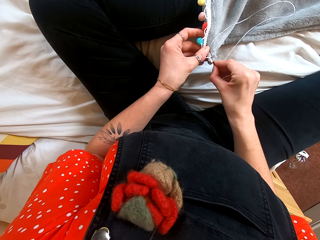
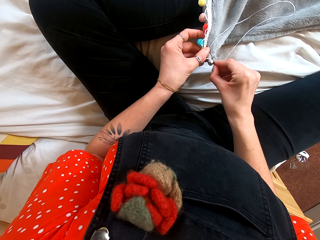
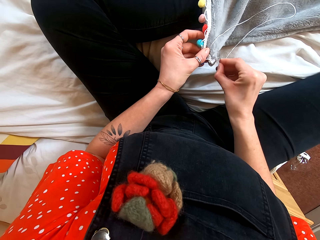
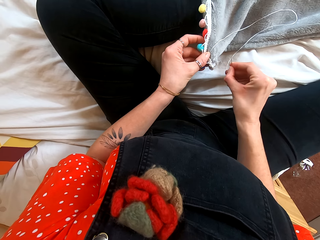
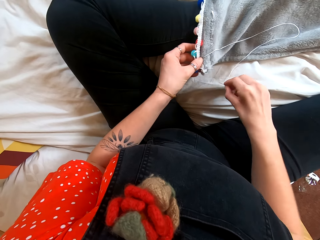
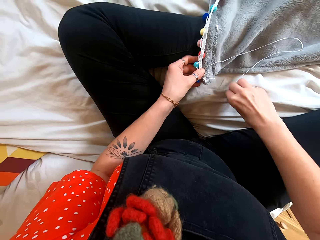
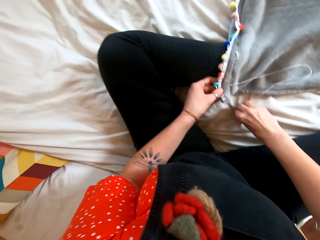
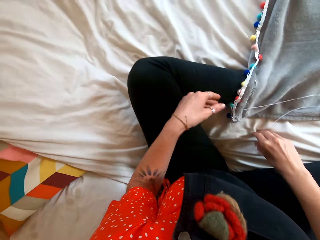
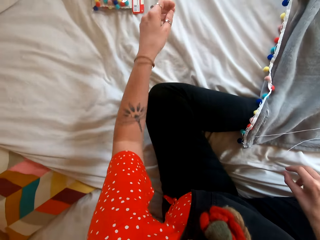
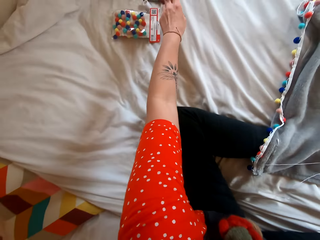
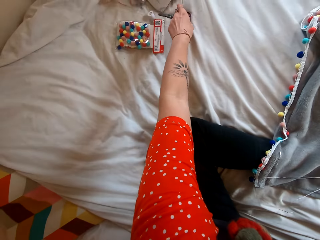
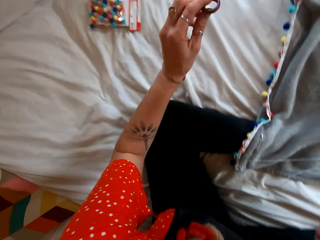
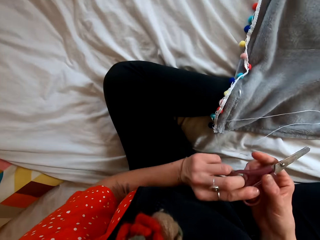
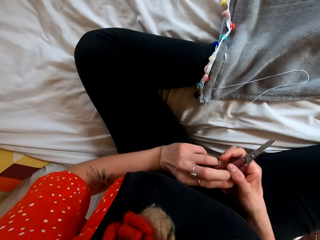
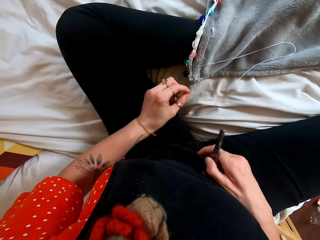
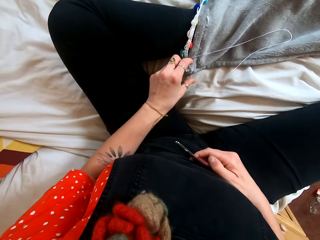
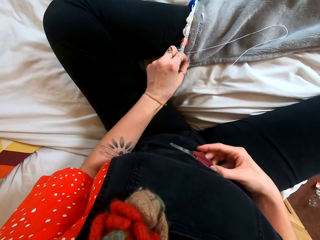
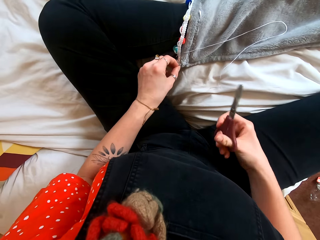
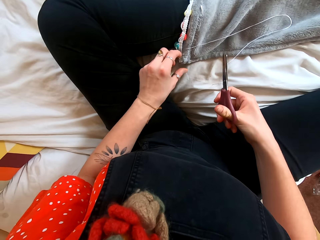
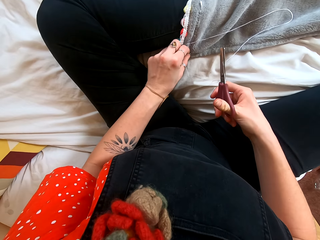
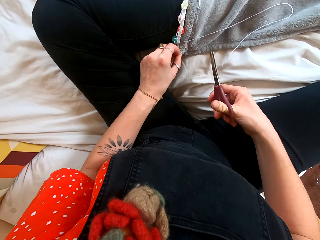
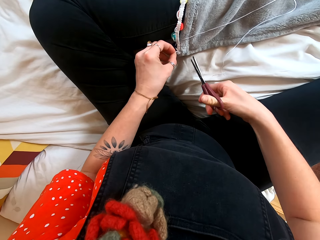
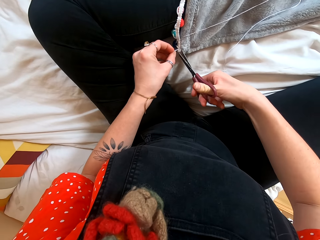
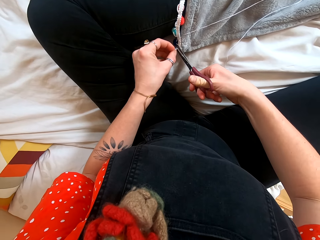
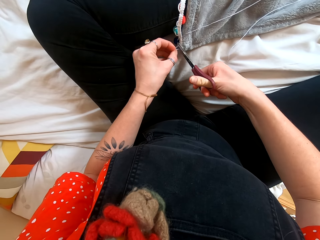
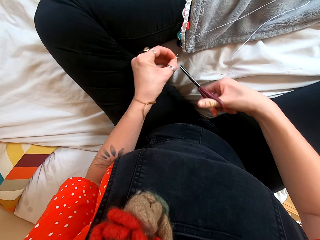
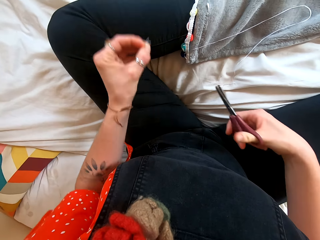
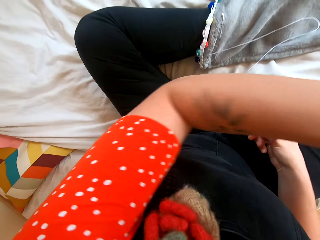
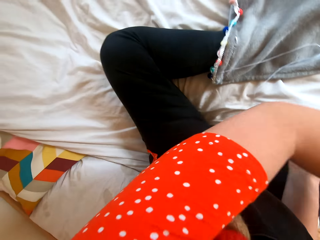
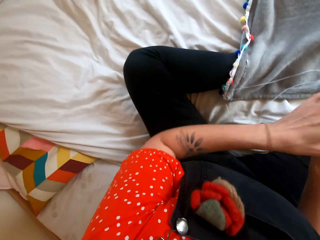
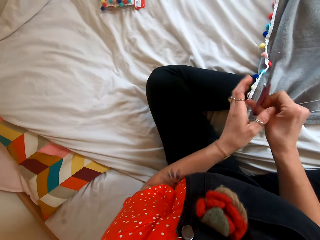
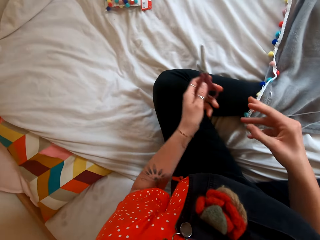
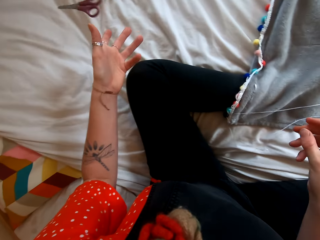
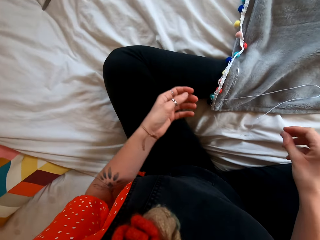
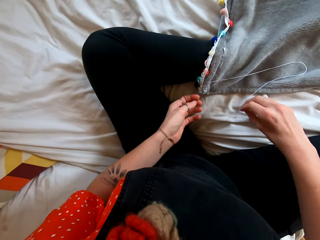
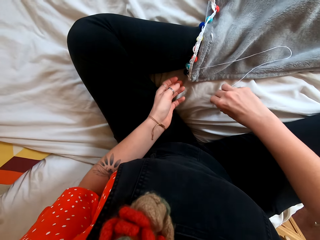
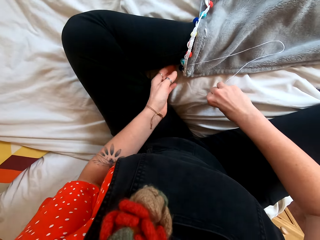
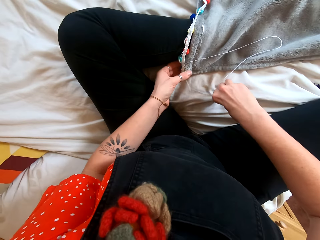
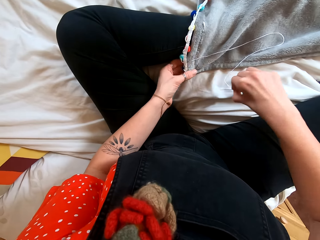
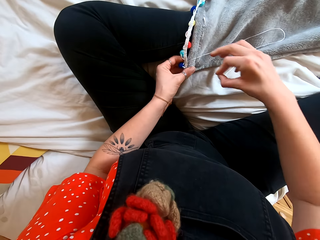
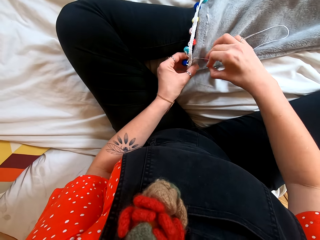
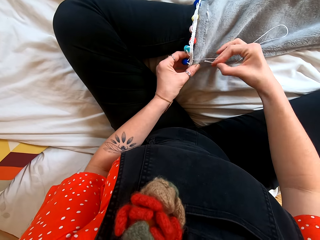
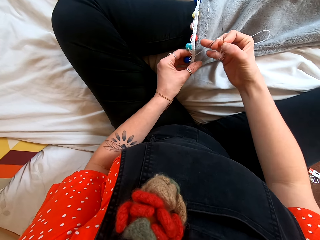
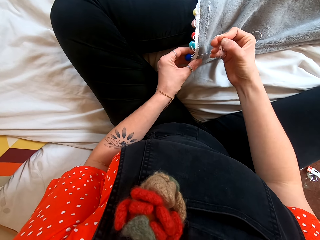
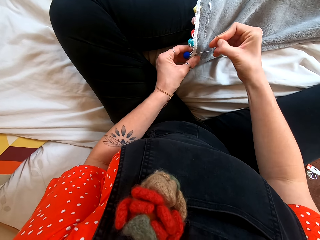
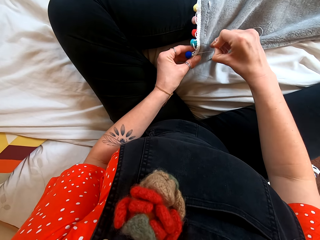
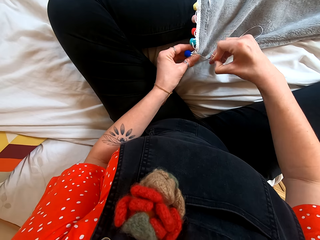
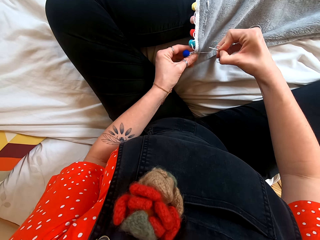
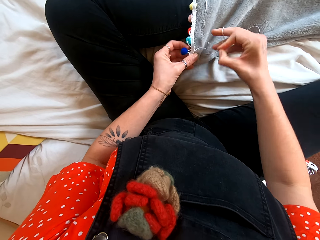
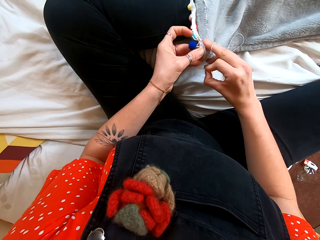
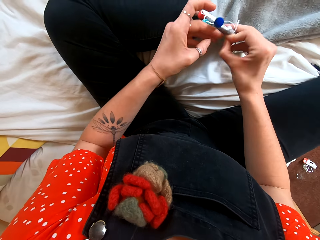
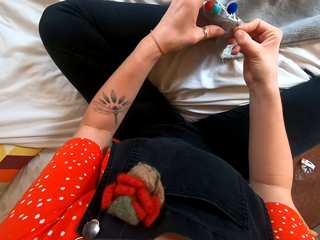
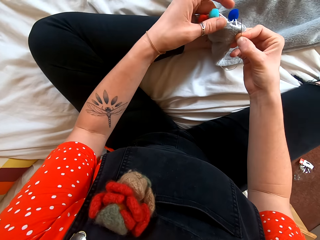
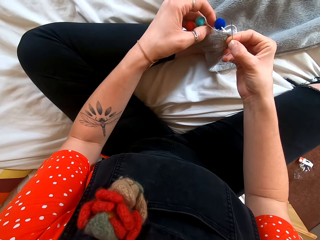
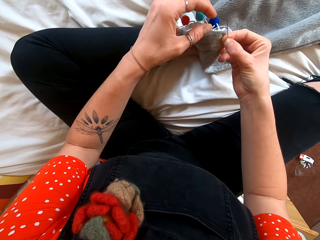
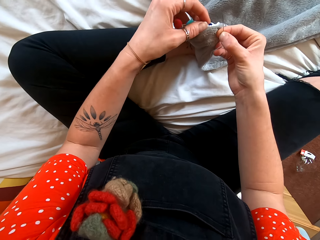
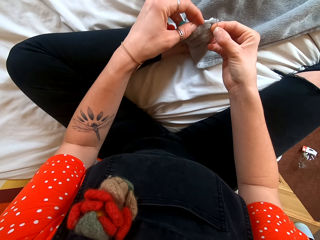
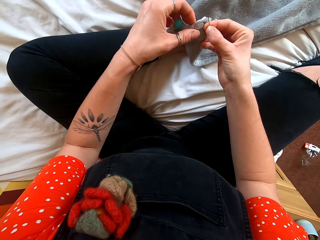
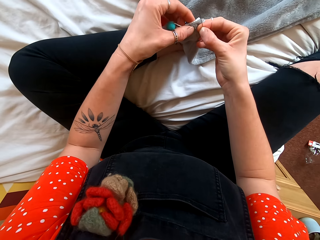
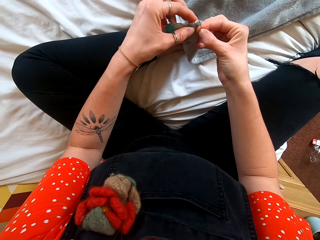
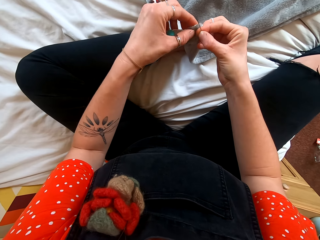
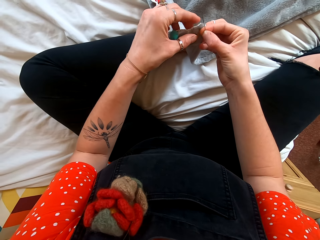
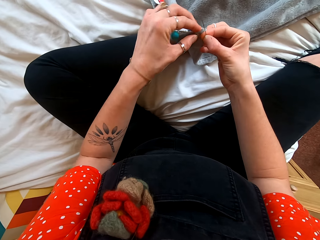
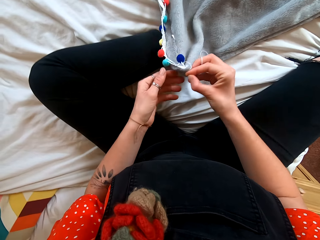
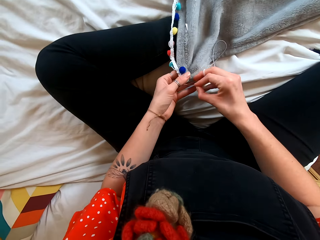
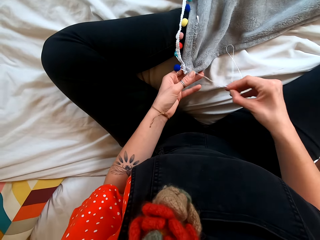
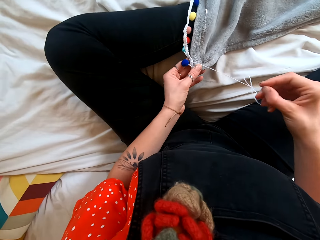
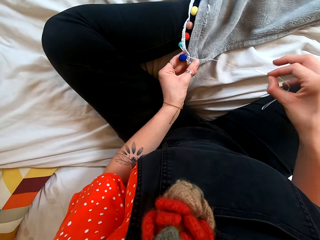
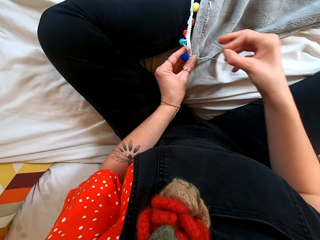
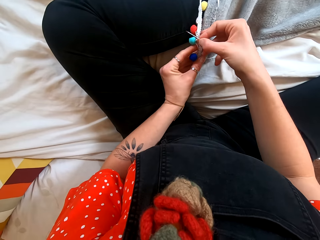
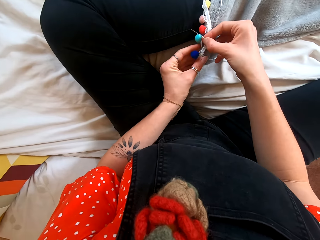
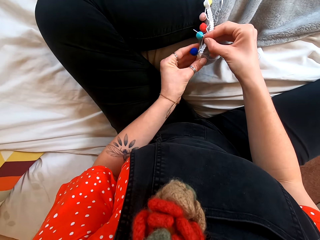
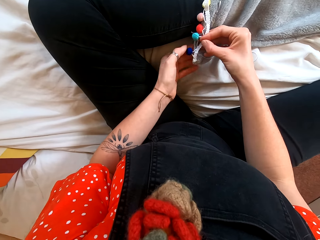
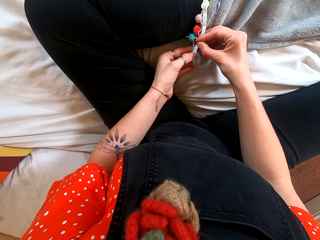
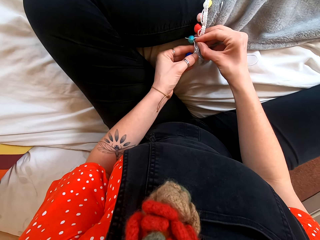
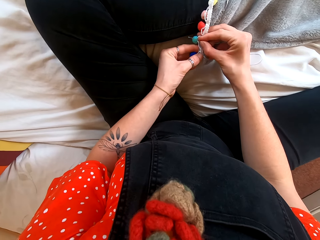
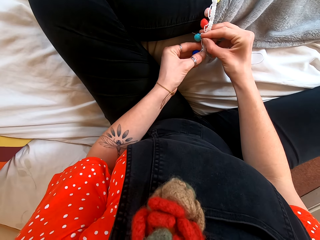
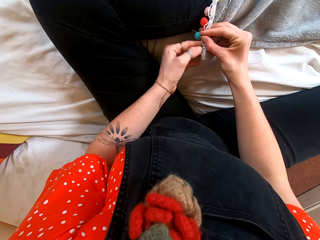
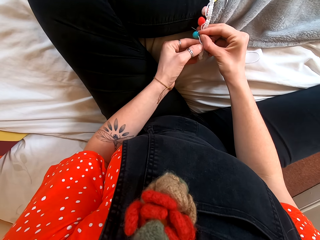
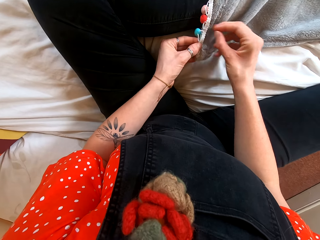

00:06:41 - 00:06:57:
The camera wearer picks up the scissors. They cut the strand from the blanket and throw the strand. They put the scissors on the bed. They throw the scissors on the bed. They pick up the needle and hold the needle. They adjust the cloth.

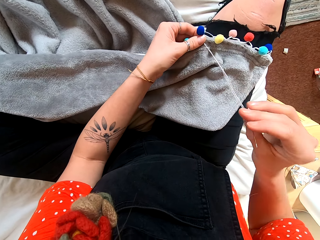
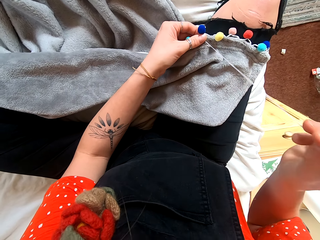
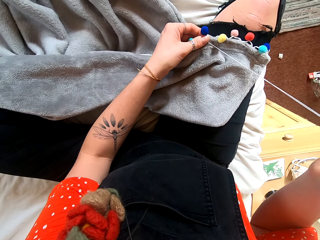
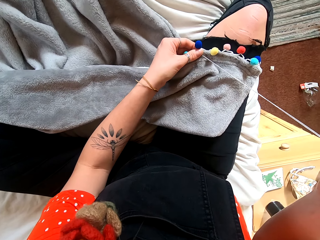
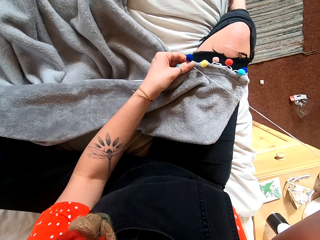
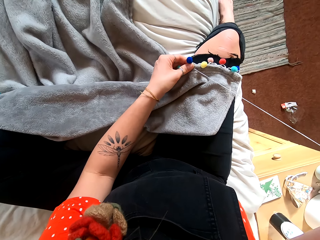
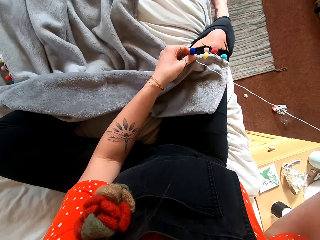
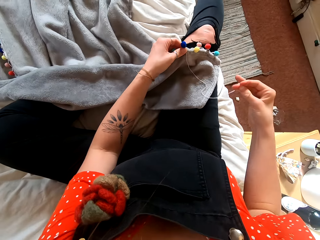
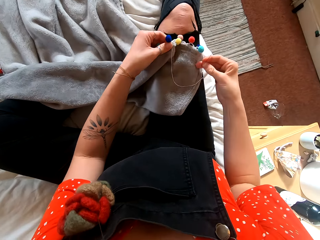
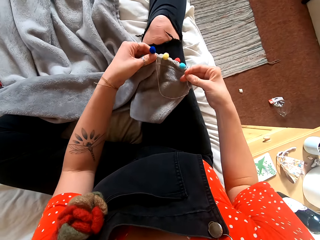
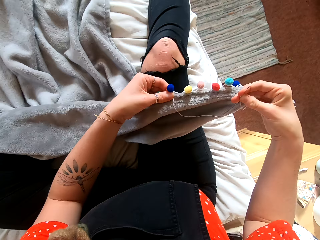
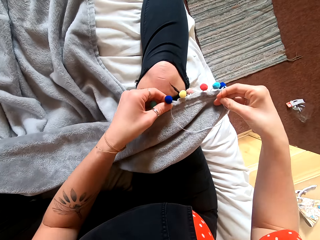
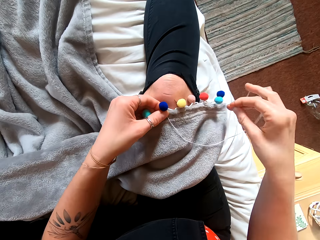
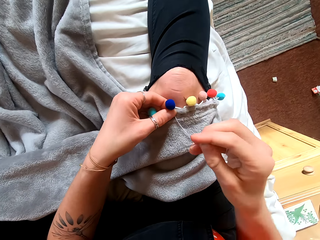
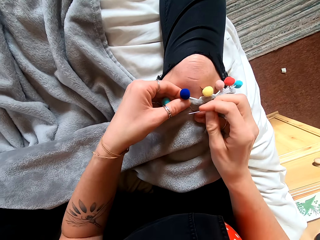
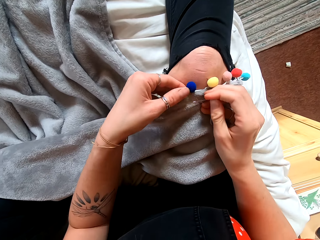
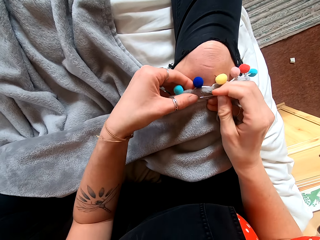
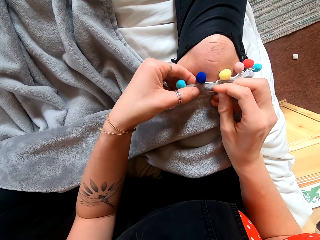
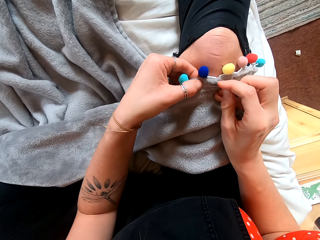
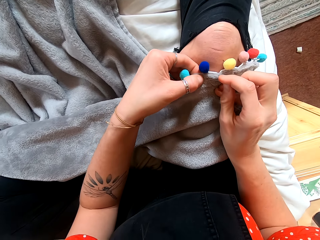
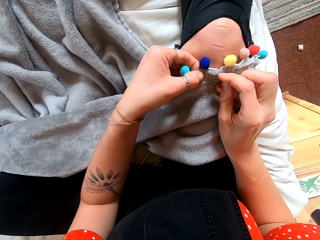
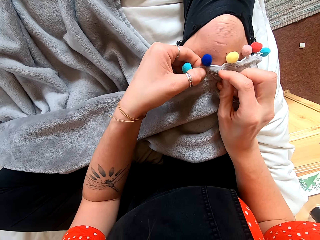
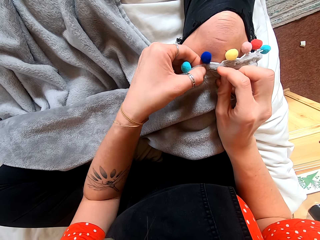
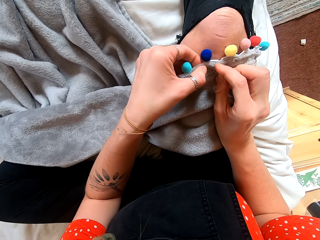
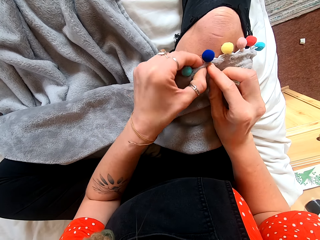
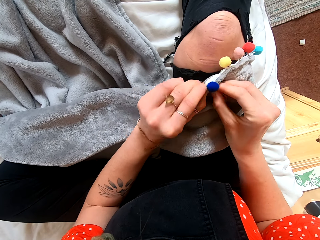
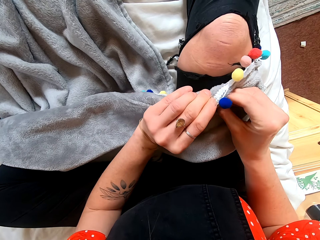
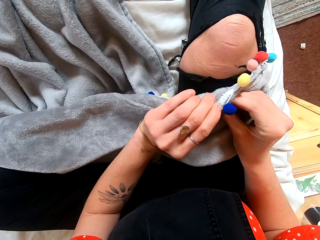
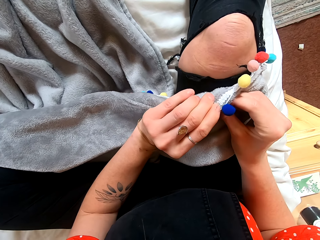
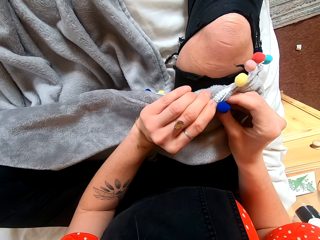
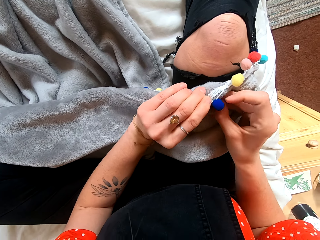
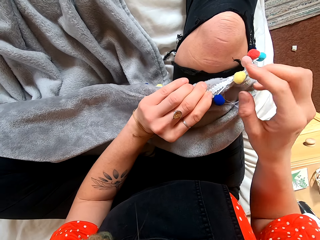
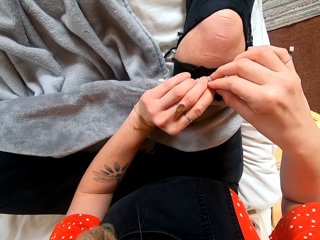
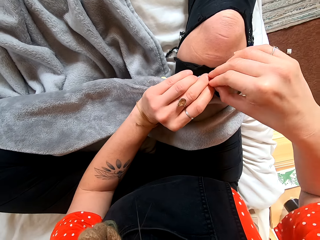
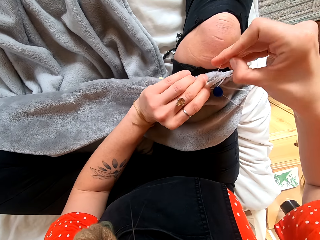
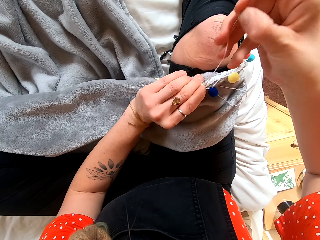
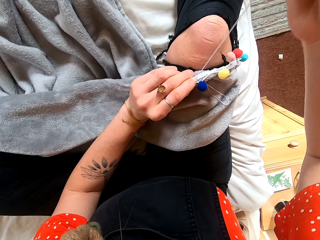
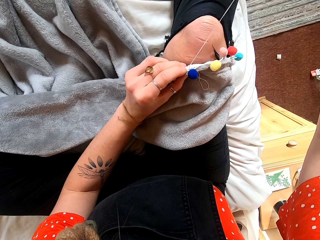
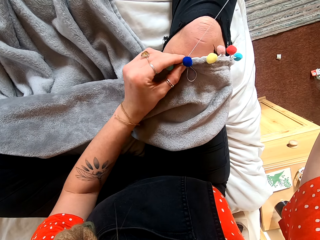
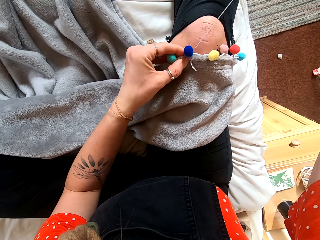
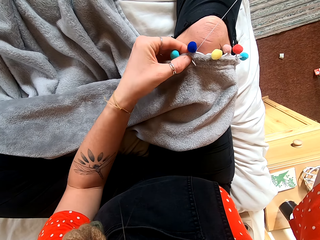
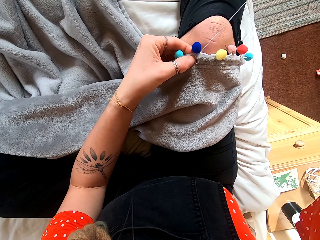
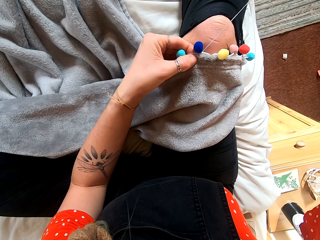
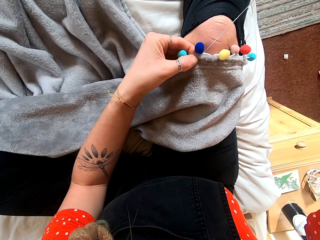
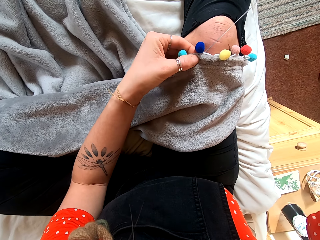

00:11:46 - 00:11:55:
The camera wearer moves her right leg on the bed.
